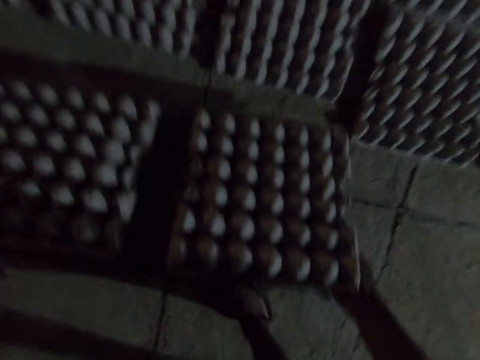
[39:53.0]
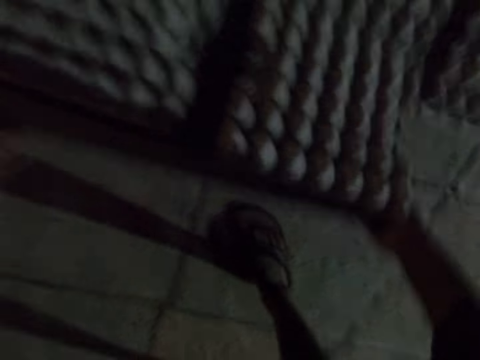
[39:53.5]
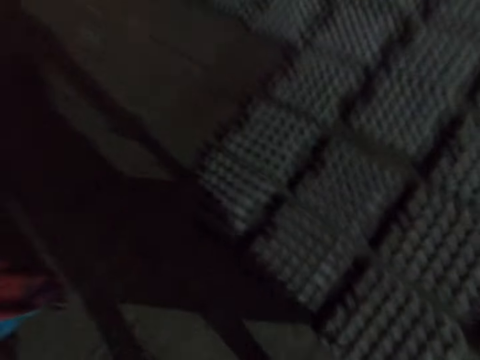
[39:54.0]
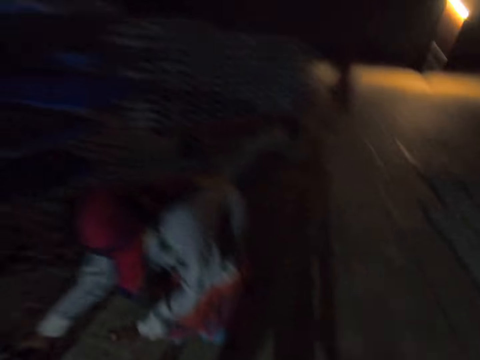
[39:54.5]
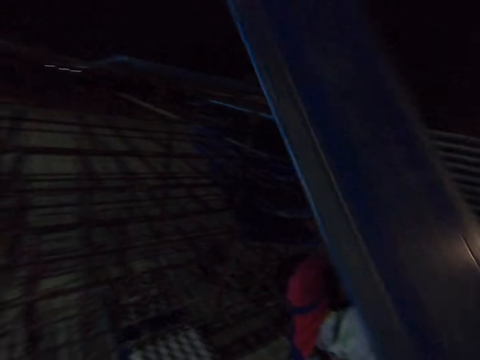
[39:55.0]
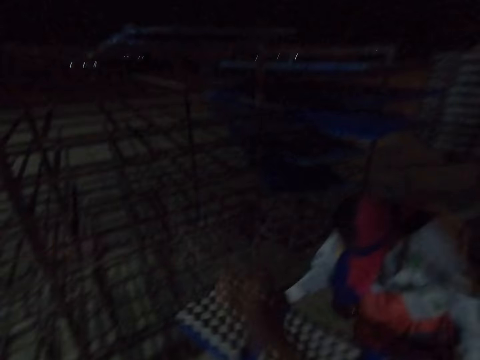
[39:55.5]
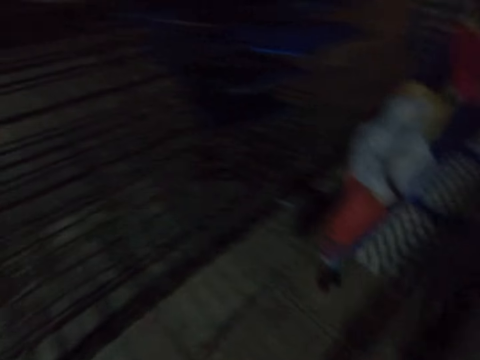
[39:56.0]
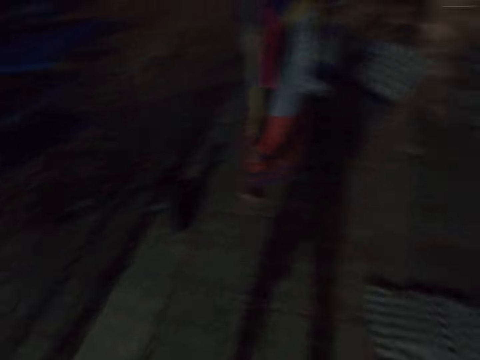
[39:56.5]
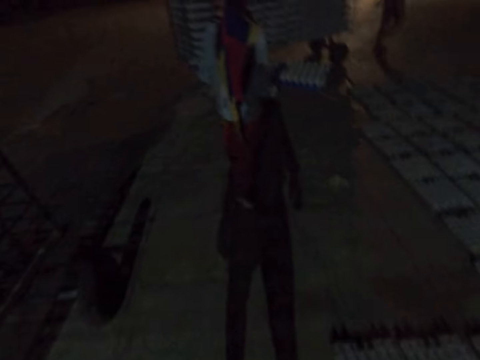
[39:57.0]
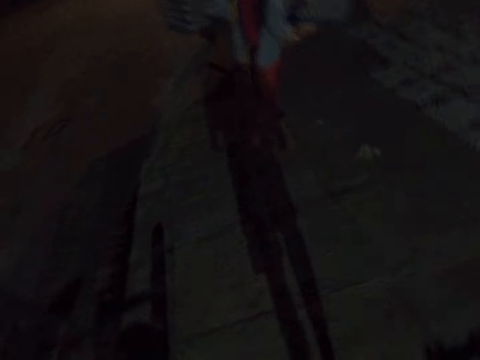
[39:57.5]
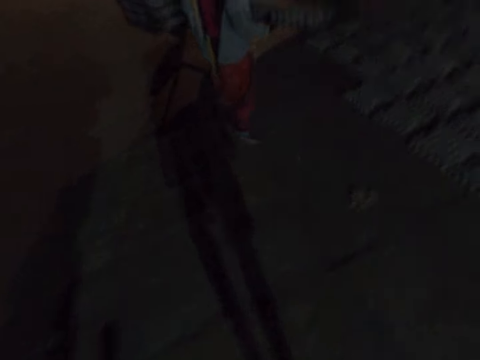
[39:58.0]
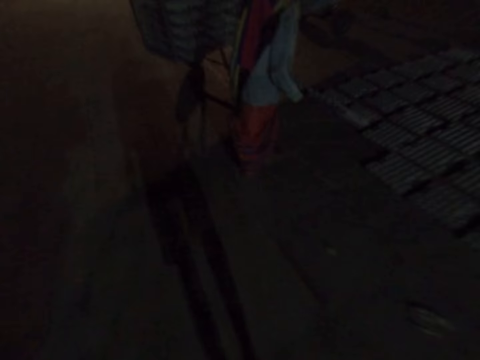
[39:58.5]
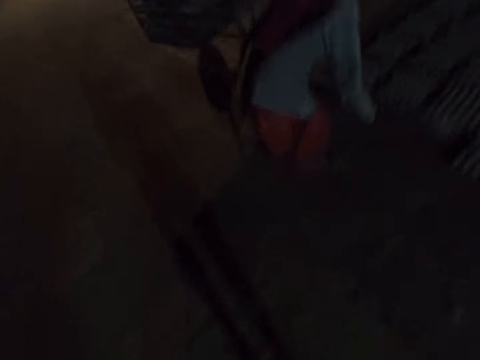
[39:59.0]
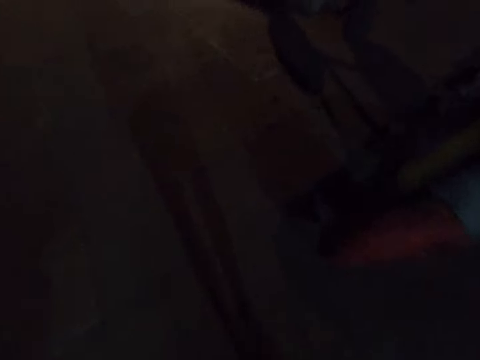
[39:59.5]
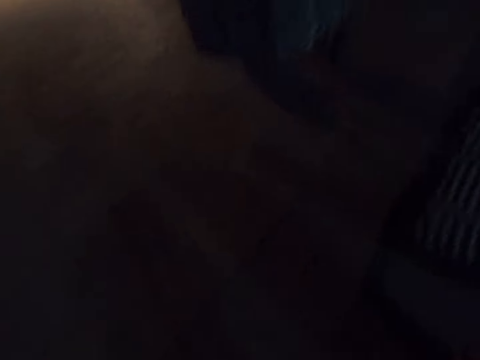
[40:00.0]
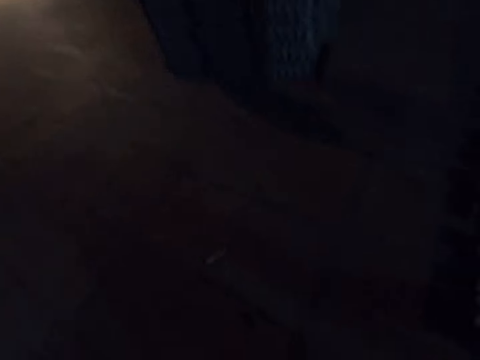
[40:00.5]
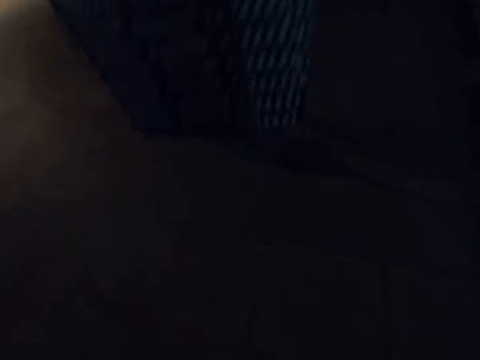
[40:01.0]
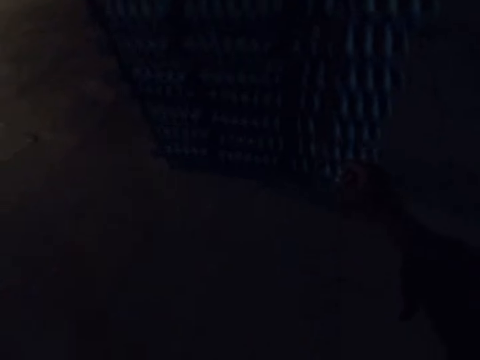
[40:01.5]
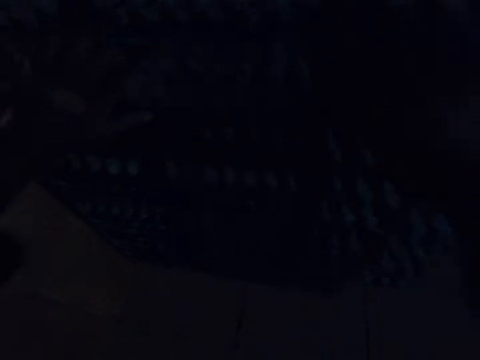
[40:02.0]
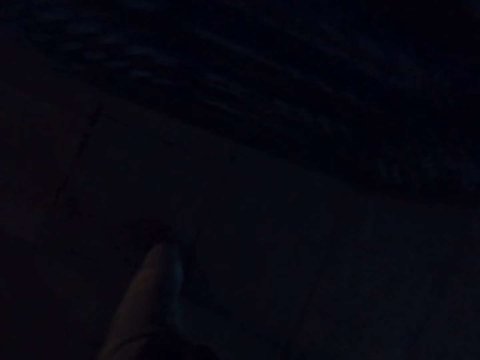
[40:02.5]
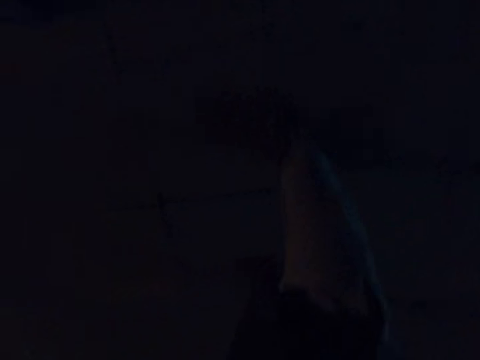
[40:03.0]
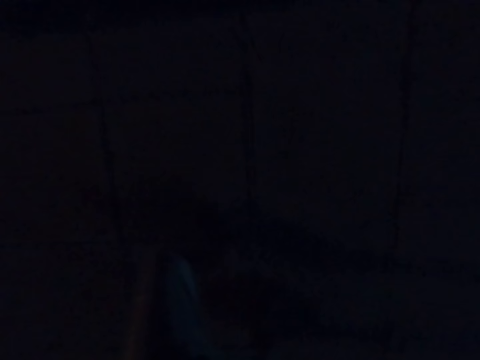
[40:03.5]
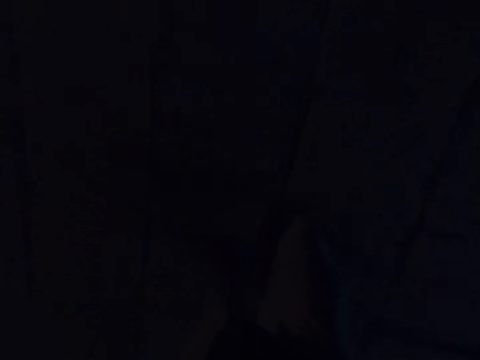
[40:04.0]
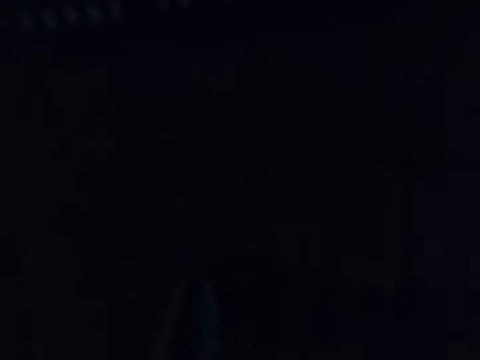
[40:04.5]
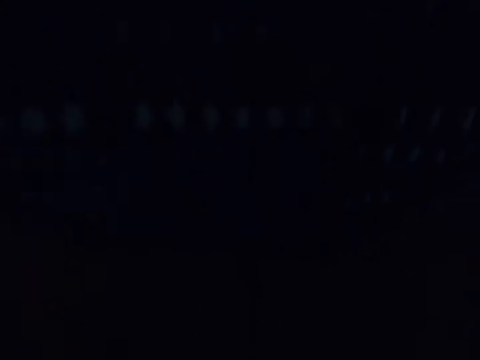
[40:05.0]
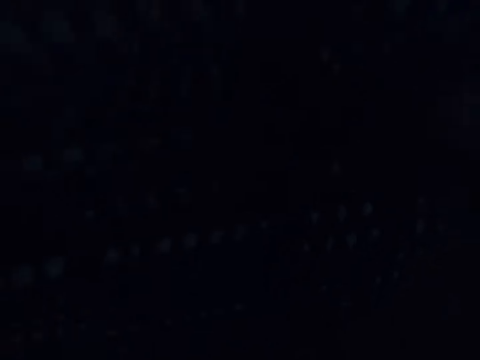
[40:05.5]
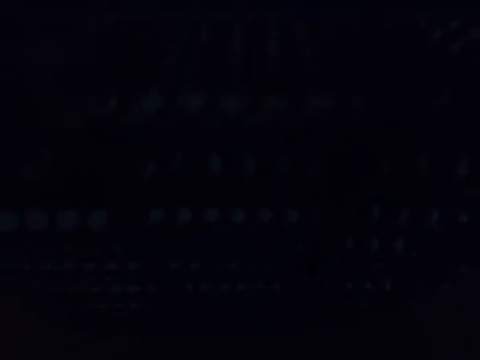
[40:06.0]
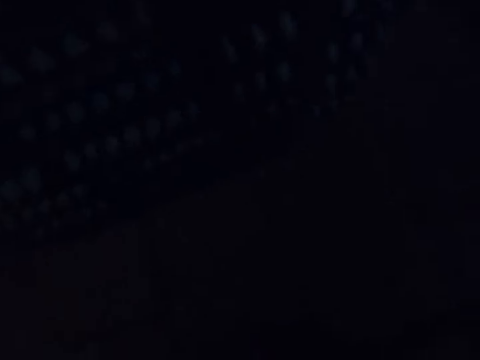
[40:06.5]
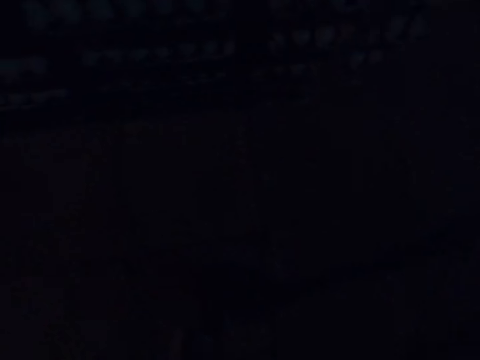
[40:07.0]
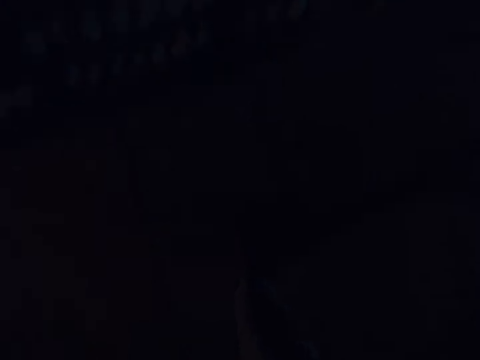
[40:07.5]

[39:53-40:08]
The camera wearer puts the egg crate down. They move around. They look around. A person picks up egg trays. The camera wearer puts the egg crate carrier down. The person carries the egg trays. The camera wearer walks around and looks around. Another person pulls a trolley. The first person drops the egg trays. The camera wearer pushes the egg crate carrier trolley. They walk around.

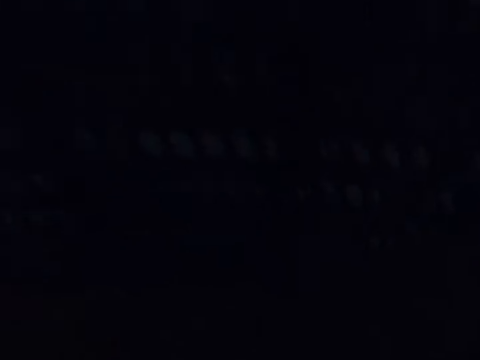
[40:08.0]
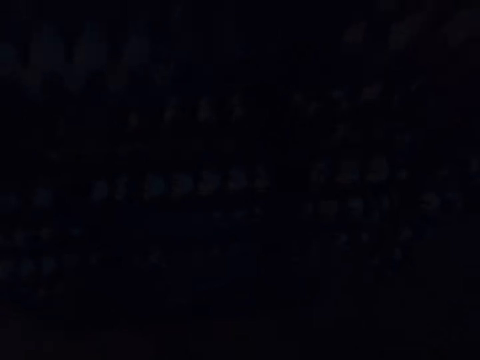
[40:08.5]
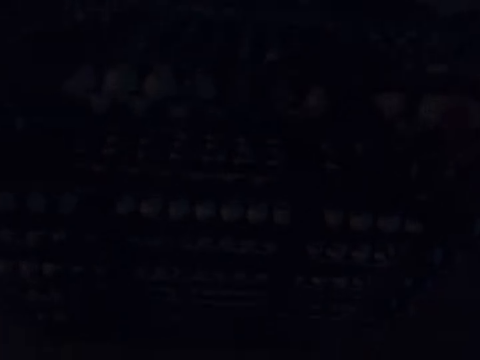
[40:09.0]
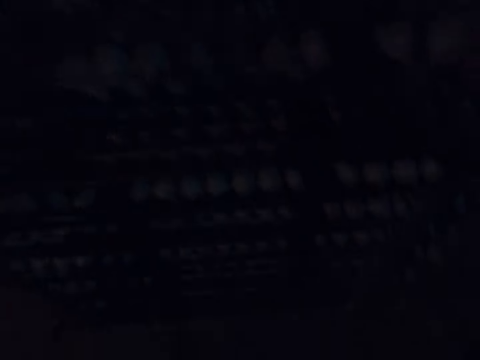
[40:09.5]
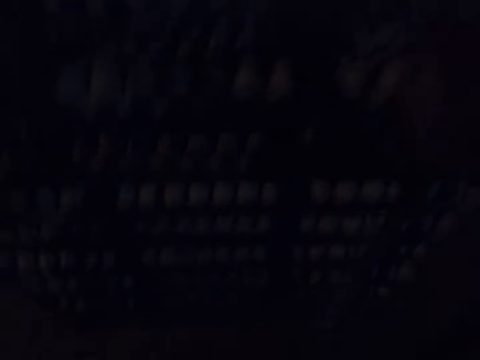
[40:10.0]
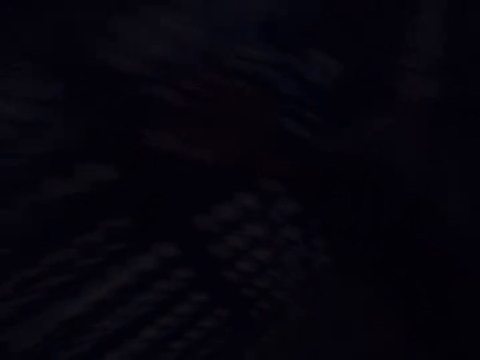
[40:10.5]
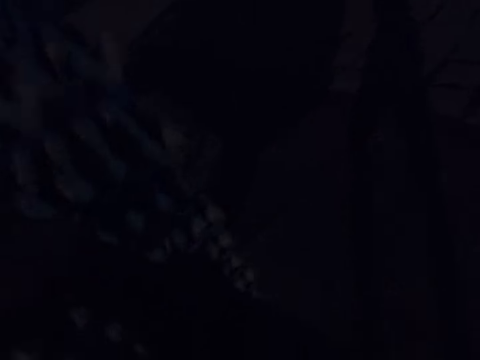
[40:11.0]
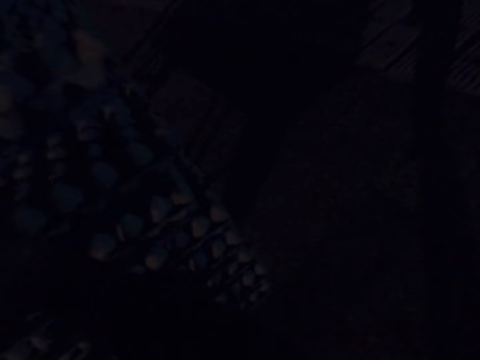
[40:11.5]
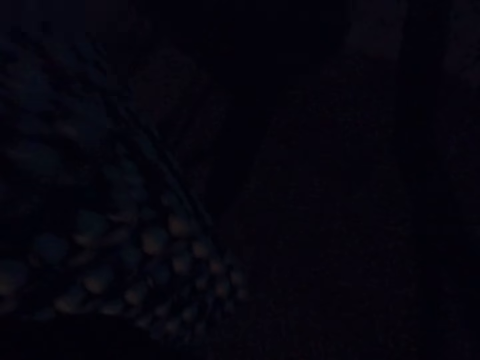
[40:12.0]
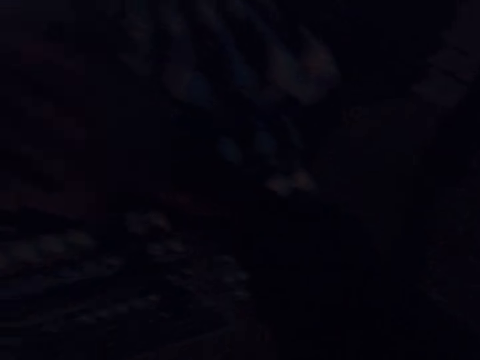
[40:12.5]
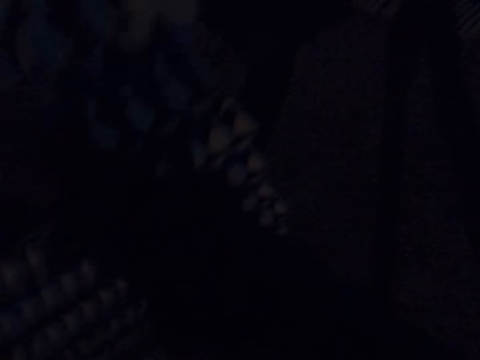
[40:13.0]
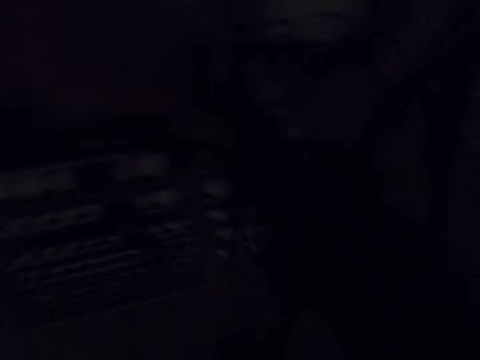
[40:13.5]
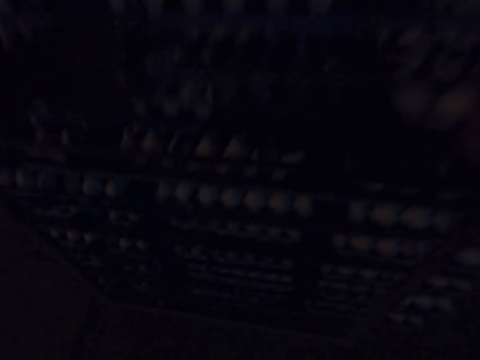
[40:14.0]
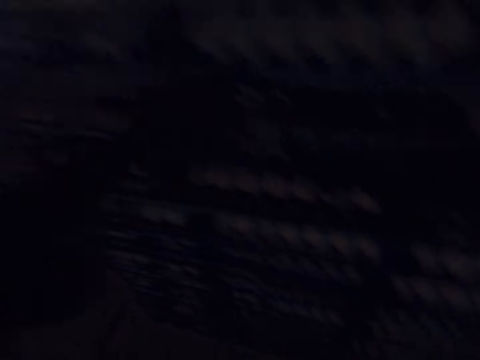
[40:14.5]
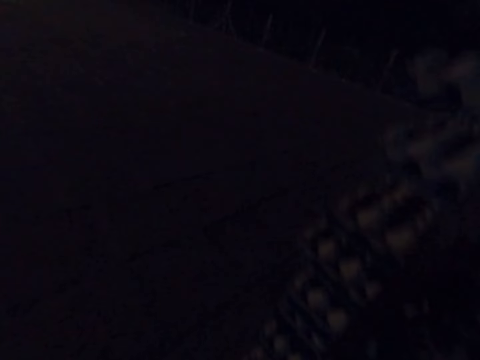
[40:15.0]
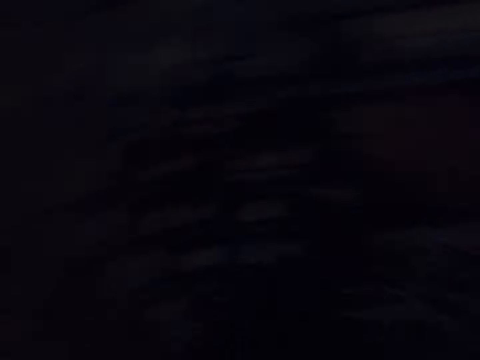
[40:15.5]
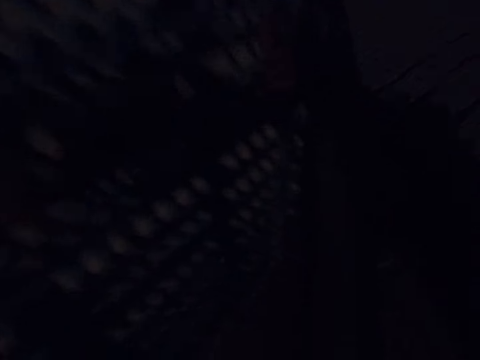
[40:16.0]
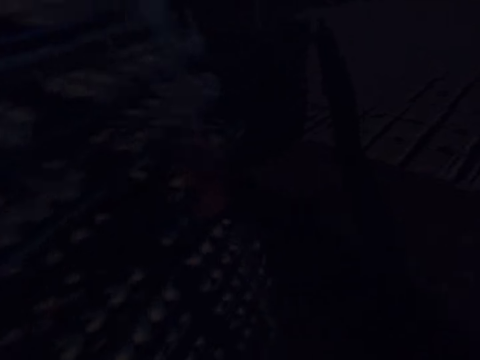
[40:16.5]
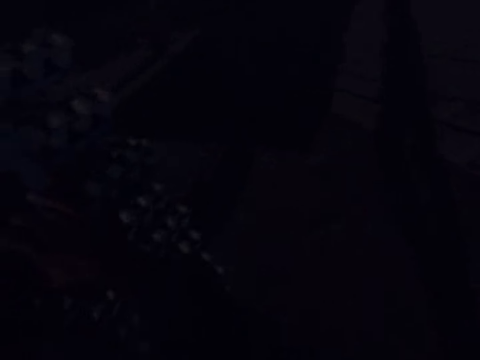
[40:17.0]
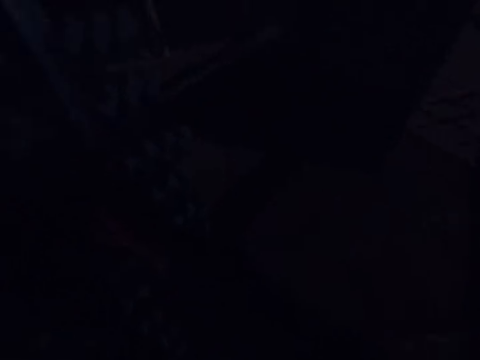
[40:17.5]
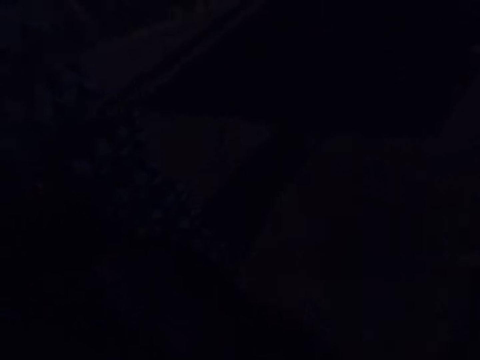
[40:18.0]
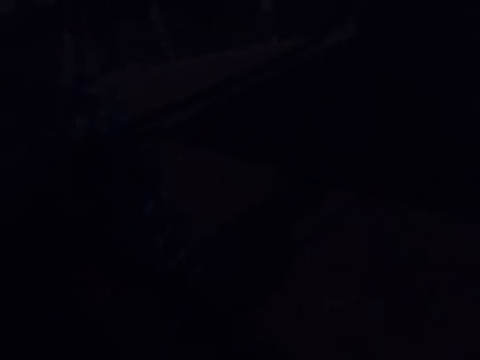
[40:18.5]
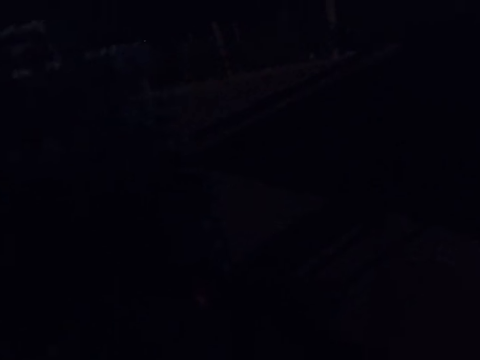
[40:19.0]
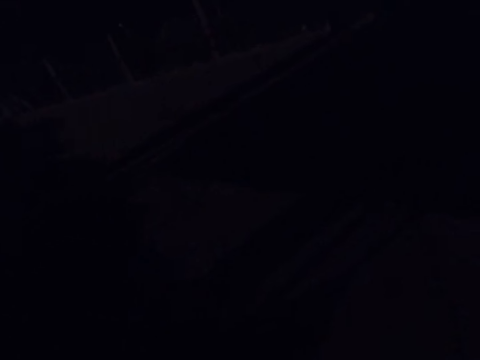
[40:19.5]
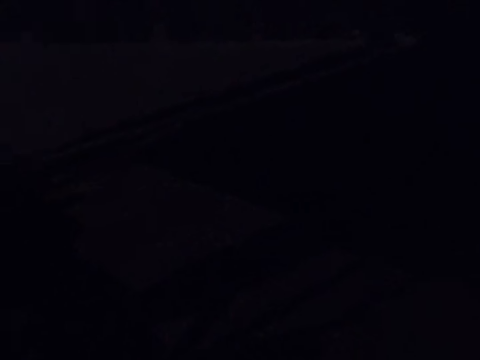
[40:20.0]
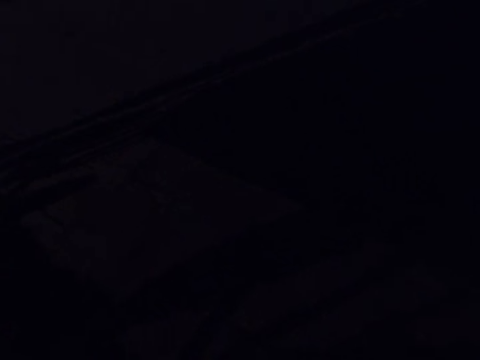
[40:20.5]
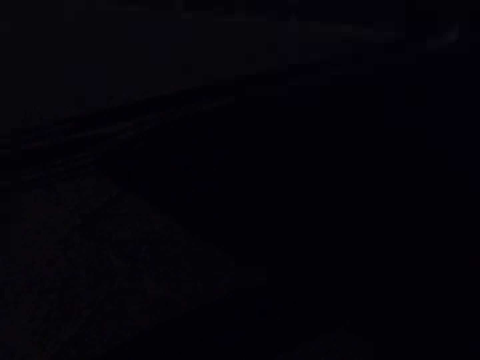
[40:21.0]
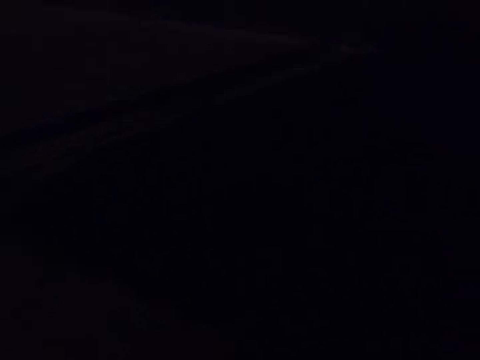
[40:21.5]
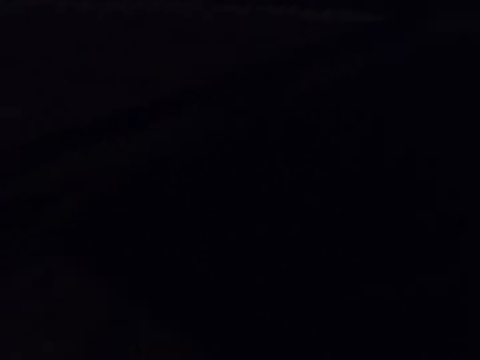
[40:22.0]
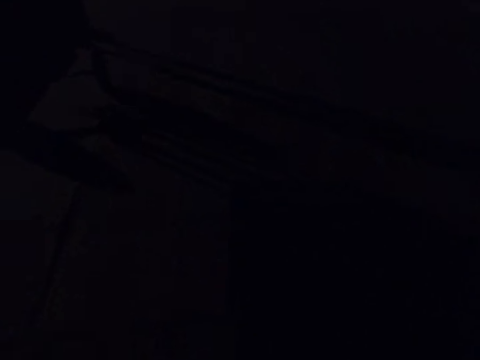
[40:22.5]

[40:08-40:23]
The camera wearer talks to a person and pushes the egg crate carrier trolley. They talk to the person. They push the egg crate carrier trolley. They push the egg crate carrier trolley again. The person talks to the camera wearer.
